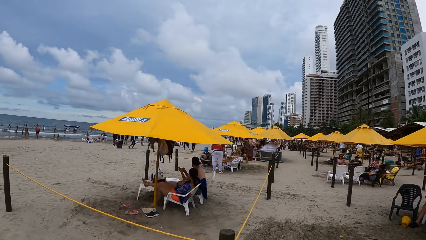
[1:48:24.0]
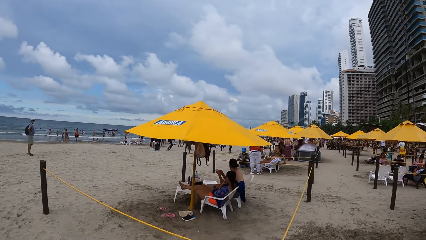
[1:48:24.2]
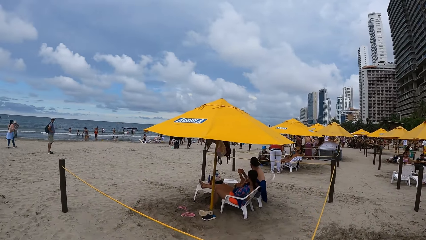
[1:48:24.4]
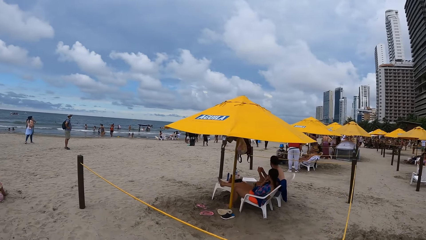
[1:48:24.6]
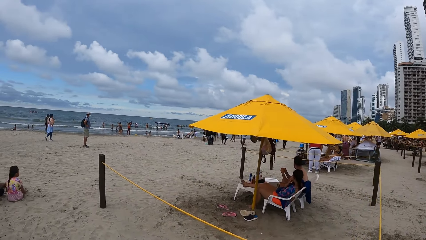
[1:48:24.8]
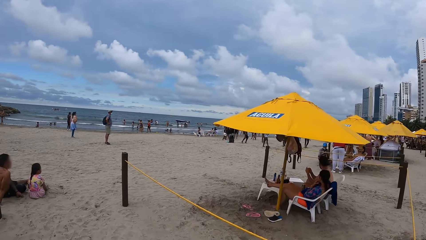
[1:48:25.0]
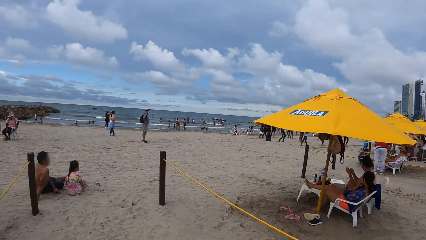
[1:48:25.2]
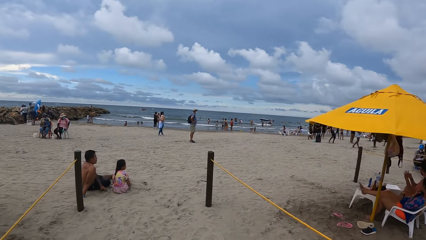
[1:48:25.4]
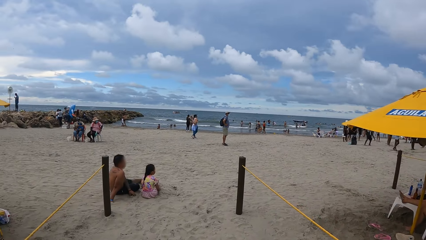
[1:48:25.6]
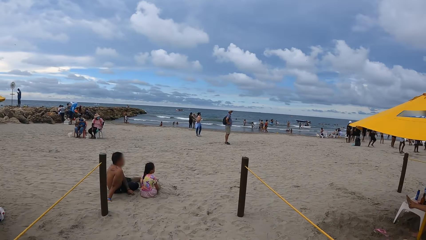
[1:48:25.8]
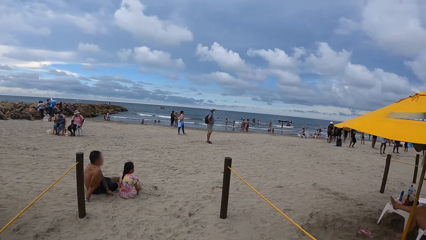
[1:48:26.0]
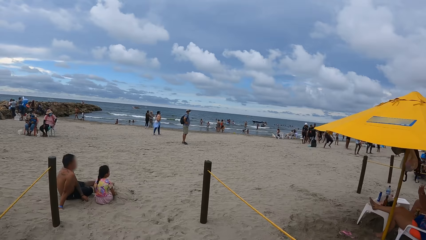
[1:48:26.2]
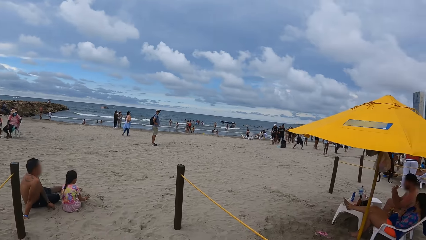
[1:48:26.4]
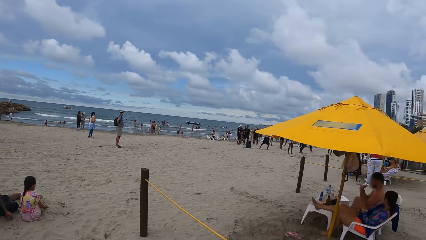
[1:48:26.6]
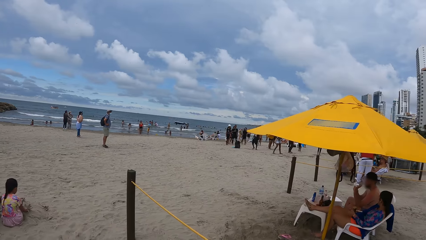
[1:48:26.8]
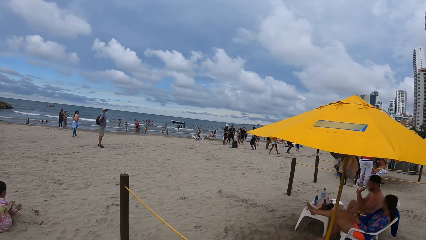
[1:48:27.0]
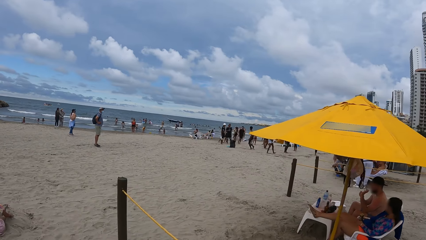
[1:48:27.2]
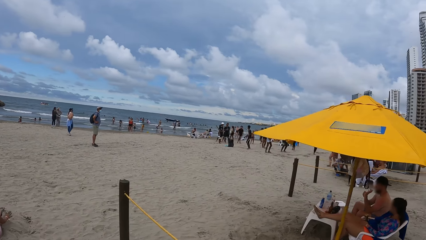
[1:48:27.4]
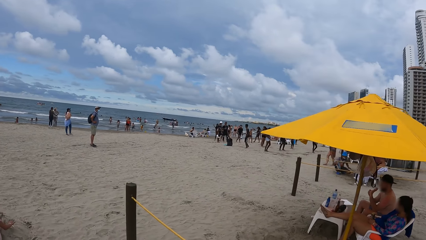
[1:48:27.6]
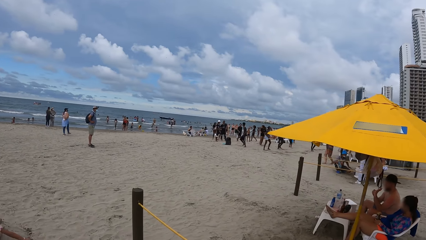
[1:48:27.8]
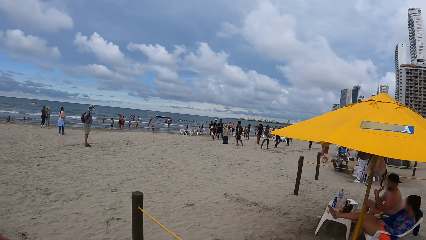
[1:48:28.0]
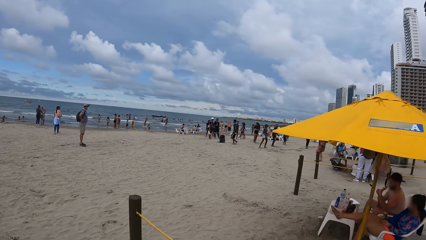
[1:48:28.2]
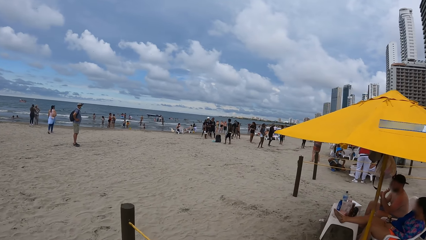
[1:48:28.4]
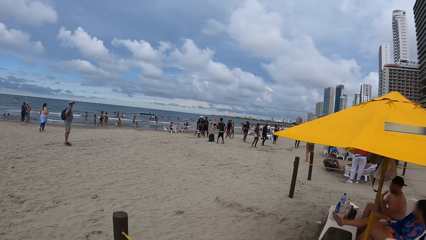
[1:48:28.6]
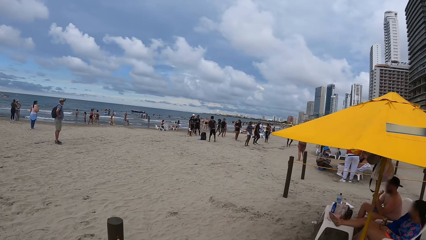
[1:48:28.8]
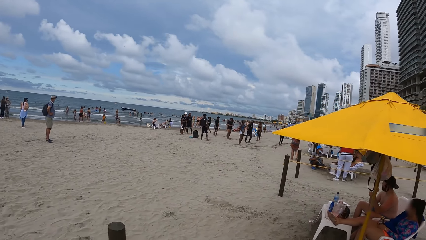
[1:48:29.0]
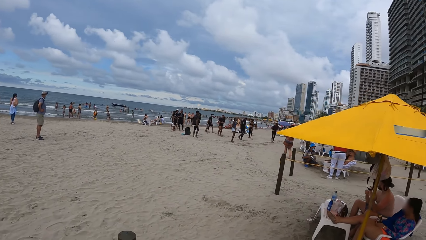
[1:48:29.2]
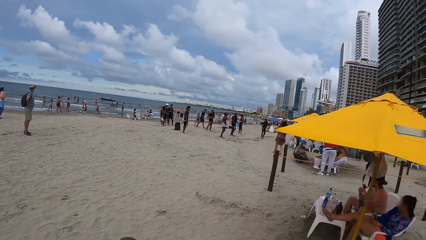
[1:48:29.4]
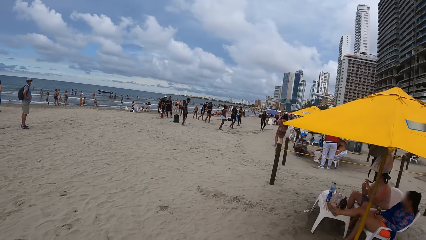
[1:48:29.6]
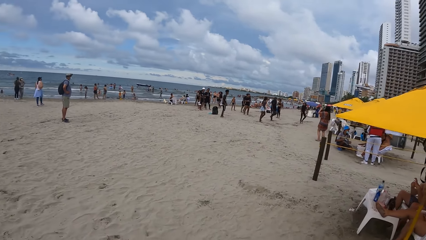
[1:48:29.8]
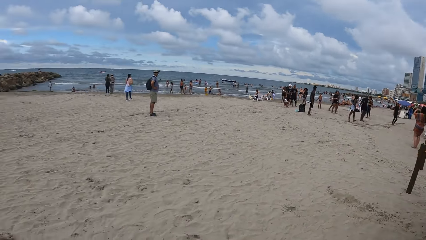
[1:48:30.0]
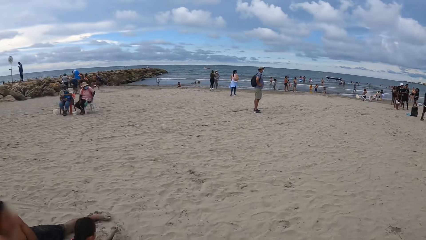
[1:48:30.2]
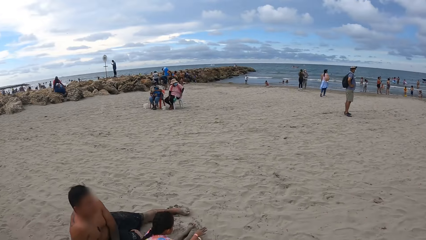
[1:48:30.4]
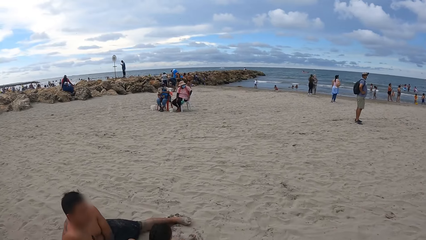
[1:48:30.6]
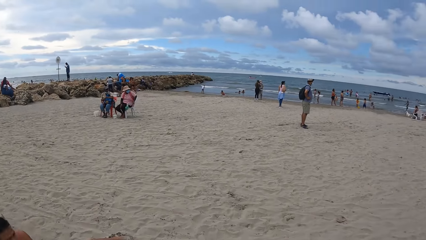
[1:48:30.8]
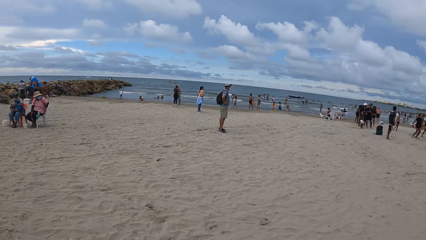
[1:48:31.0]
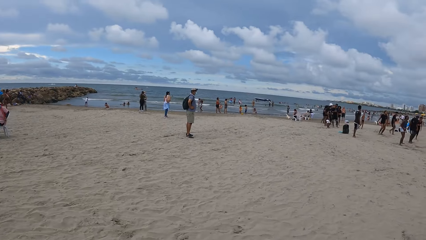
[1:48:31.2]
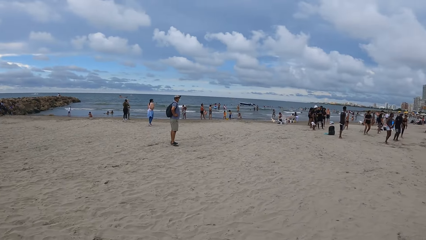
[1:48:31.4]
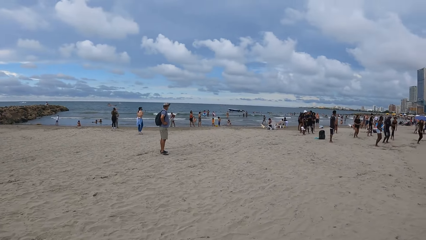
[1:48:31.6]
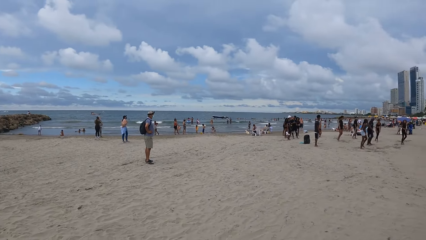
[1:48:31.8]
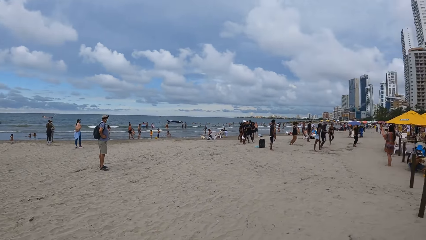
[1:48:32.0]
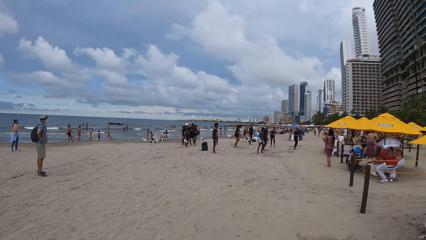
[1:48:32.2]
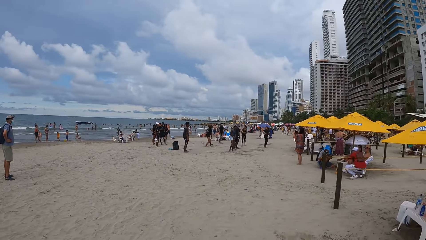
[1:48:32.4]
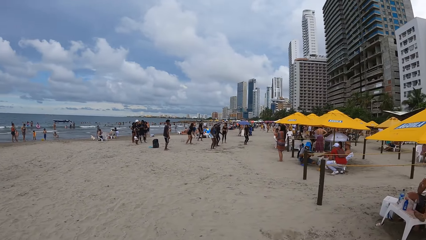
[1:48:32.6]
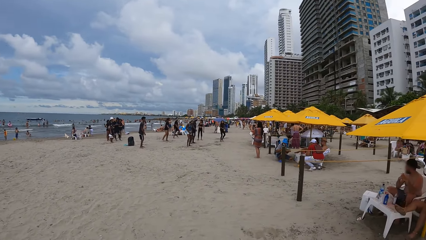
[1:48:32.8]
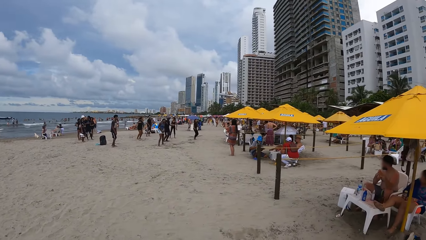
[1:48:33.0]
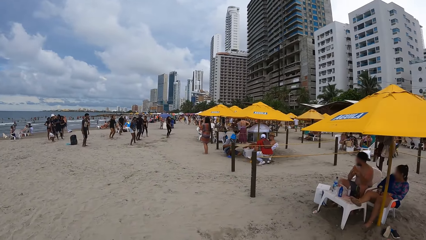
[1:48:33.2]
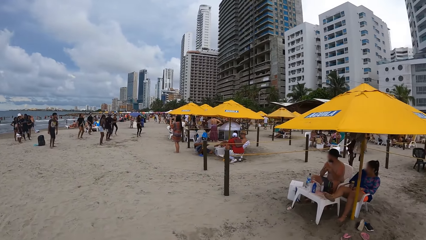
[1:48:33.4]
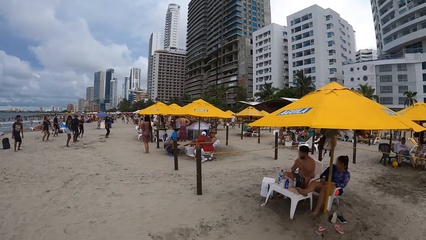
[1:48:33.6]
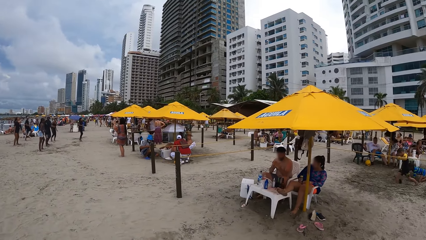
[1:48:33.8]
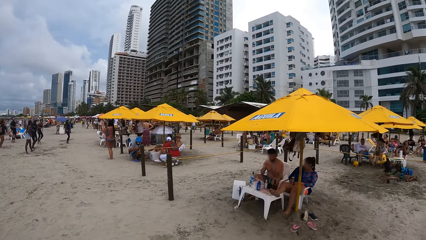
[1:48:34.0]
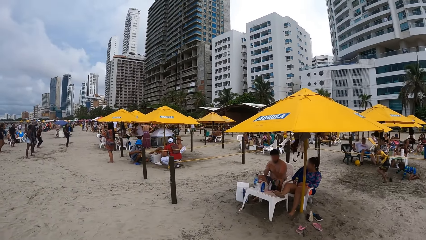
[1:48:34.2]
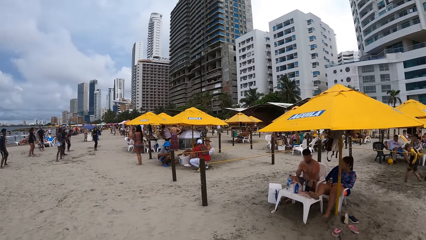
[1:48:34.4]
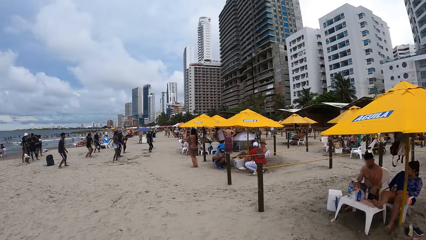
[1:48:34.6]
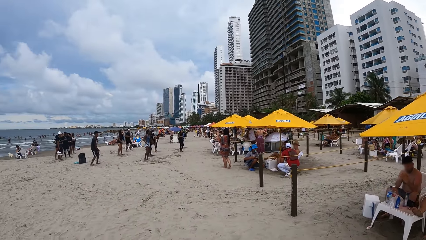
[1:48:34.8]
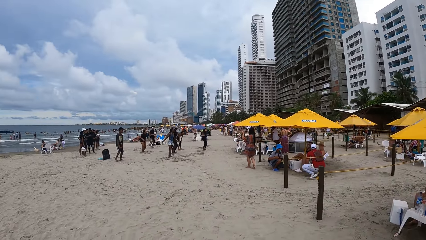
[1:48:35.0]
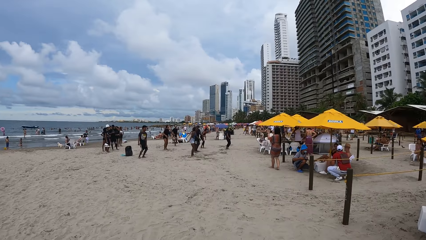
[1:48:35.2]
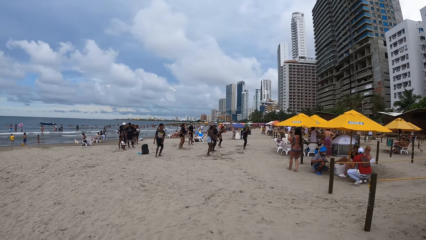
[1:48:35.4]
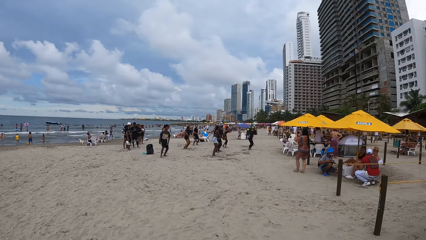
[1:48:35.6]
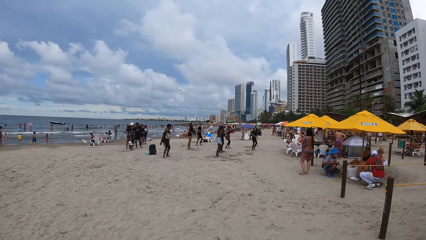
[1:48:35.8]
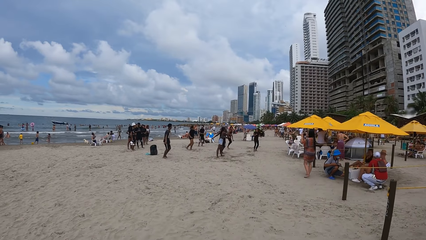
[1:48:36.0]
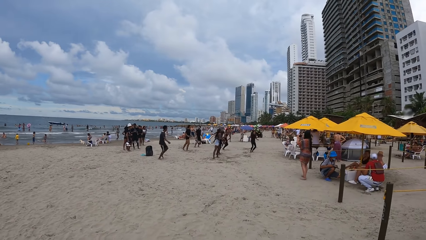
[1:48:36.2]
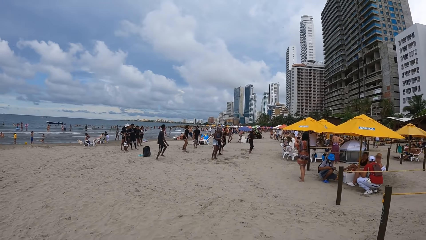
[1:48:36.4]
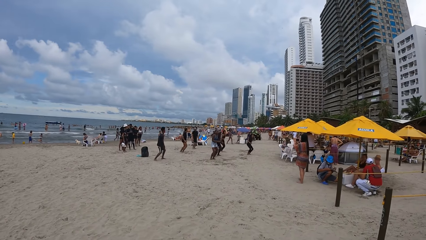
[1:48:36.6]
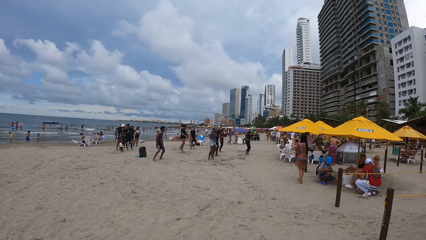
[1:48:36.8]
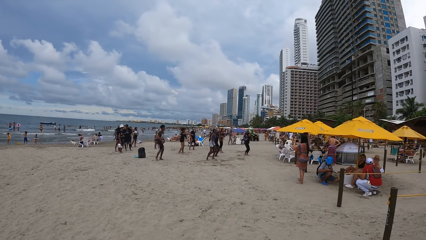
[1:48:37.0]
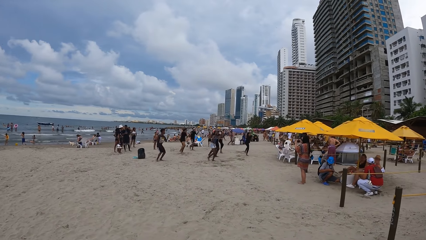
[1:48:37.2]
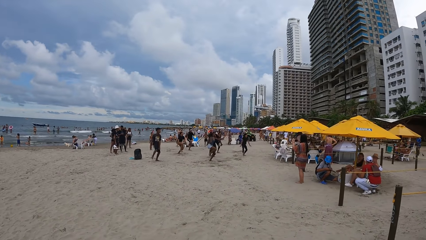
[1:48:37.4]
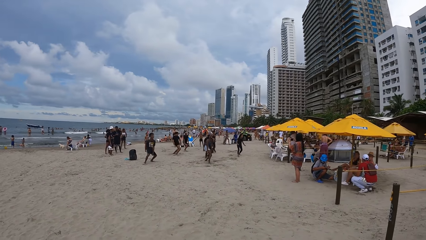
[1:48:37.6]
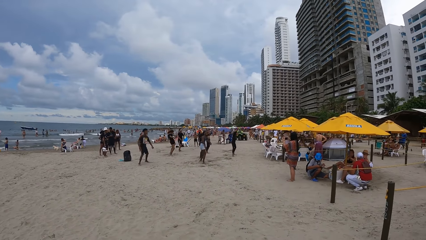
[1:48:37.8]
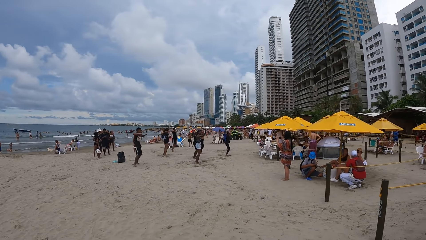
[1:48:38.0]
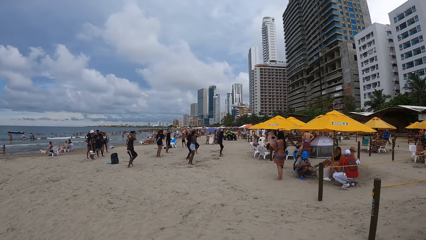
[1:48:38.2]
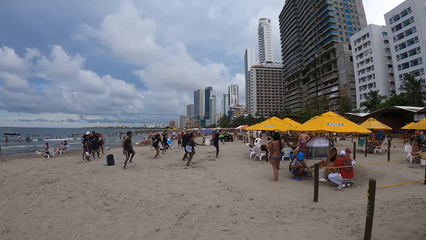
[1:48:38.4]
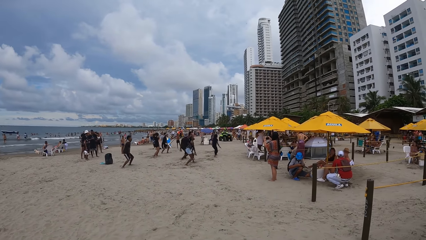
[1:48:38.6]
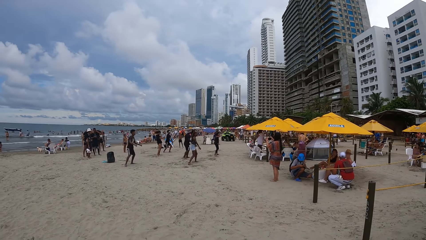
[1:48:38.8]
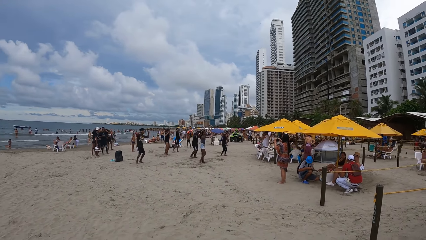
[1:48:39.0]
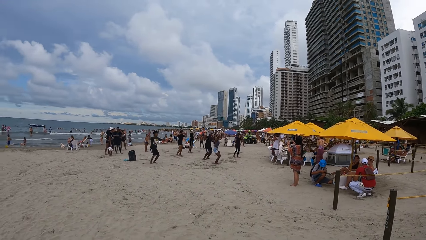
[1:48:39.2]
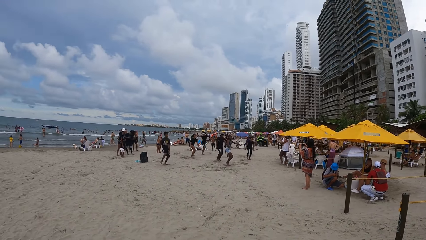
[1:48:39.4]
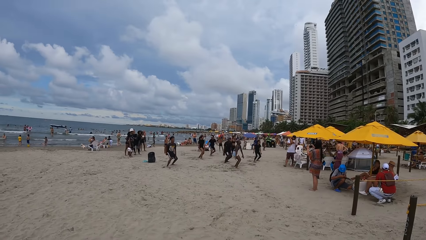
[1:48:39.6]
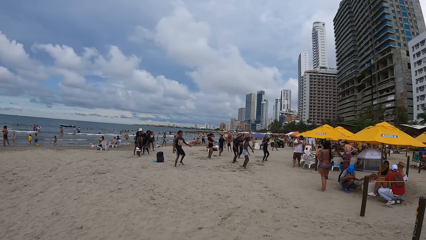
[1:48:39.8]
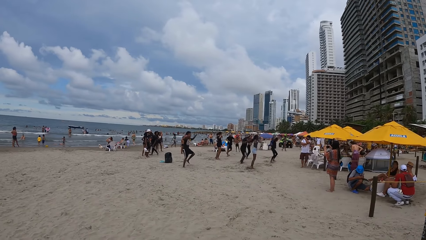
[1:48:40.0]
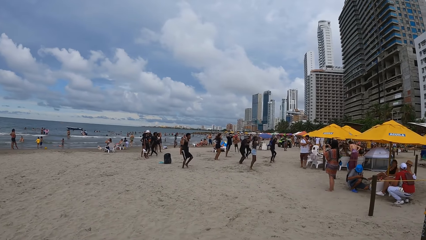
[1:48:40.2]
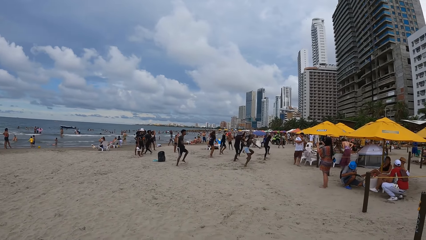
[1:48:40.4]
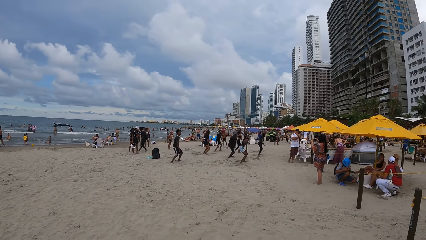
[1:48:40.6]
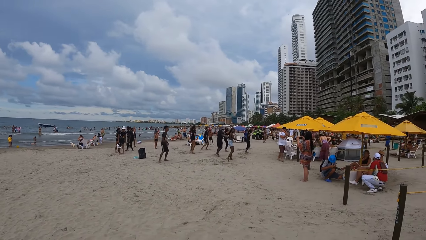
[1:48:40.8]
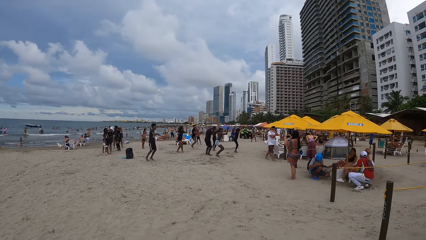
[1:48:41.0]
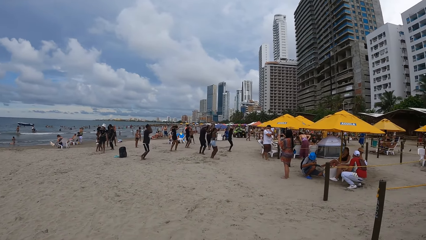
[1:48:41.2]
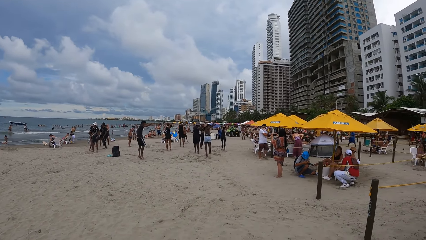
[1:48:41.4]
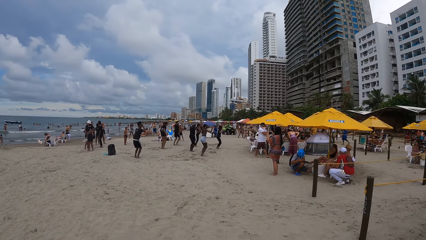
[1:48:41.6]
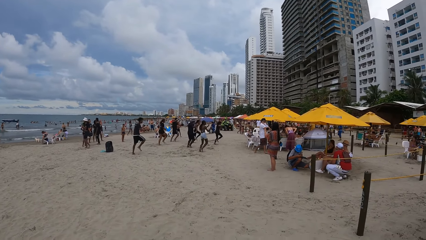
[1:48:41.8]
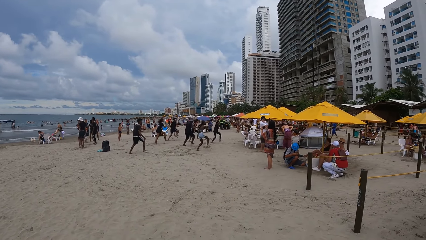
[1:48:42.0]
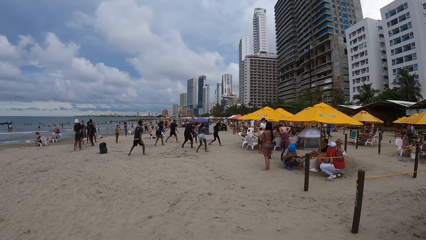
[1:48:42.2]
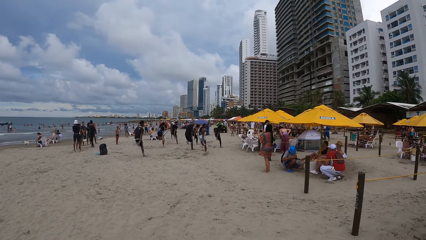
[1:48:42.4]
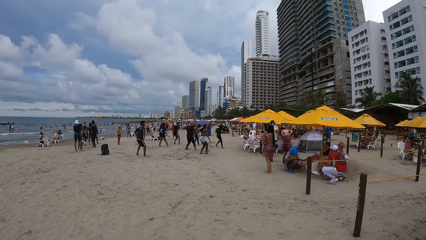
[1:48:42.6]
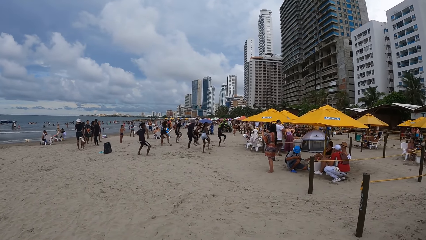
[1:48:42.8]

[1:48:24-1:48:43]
The camera wearer looks around. They walk around. They look around the beach. They stare at the beach.
